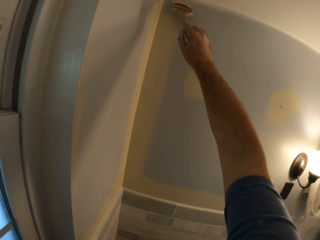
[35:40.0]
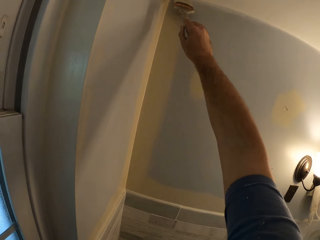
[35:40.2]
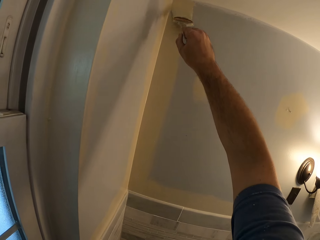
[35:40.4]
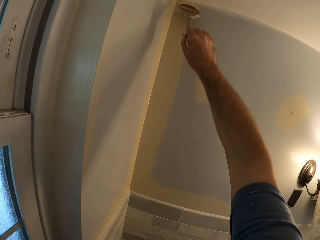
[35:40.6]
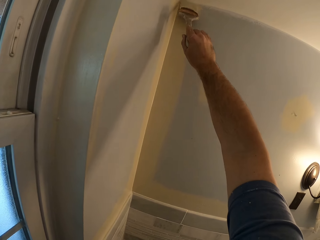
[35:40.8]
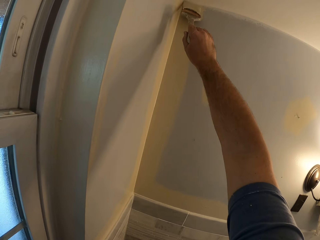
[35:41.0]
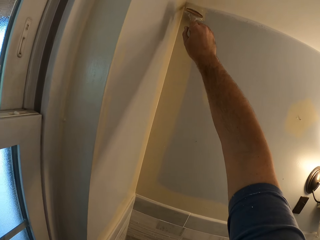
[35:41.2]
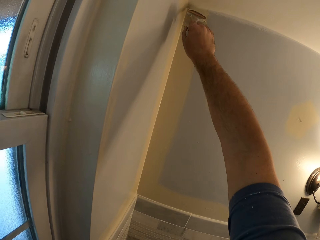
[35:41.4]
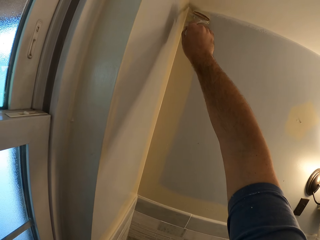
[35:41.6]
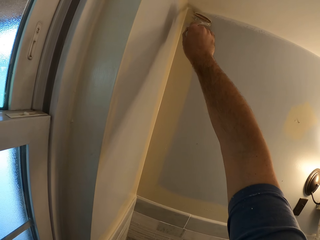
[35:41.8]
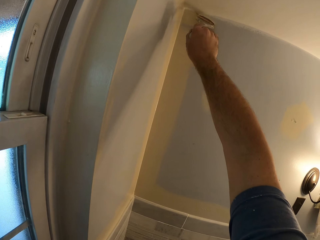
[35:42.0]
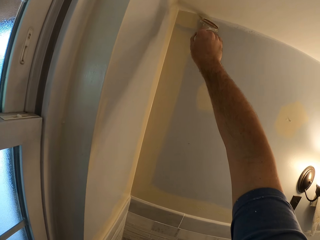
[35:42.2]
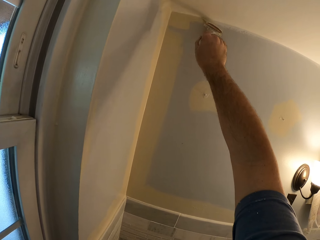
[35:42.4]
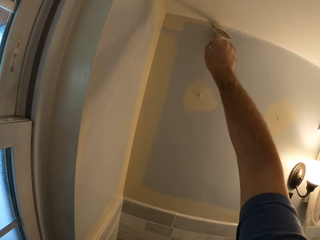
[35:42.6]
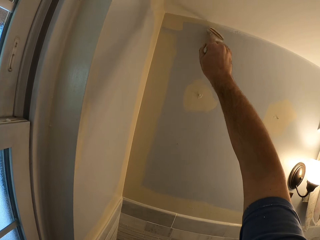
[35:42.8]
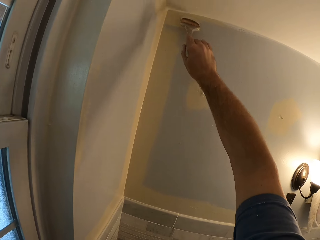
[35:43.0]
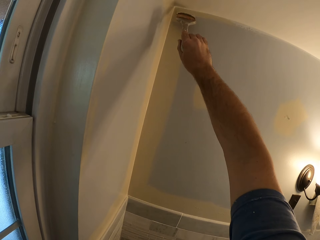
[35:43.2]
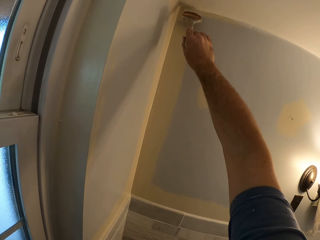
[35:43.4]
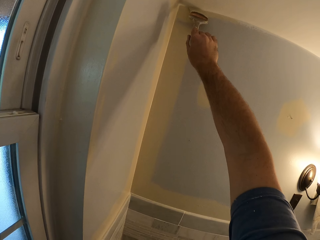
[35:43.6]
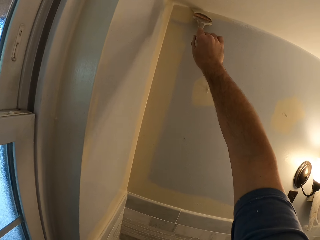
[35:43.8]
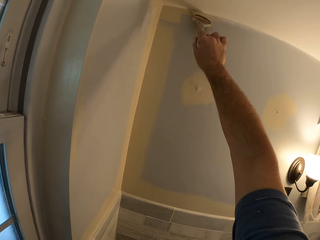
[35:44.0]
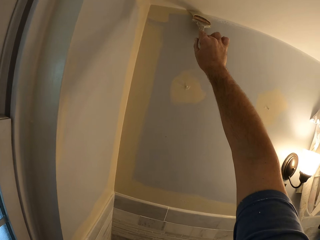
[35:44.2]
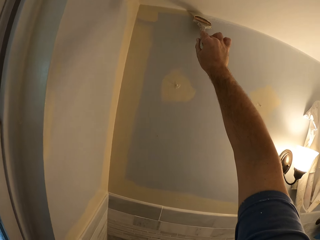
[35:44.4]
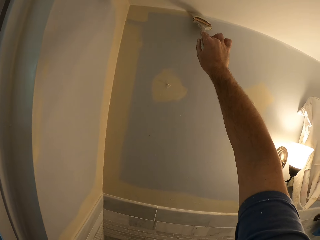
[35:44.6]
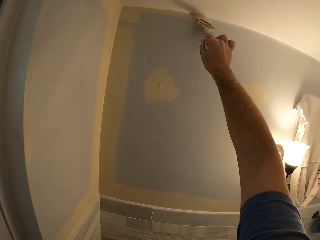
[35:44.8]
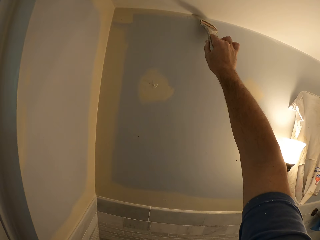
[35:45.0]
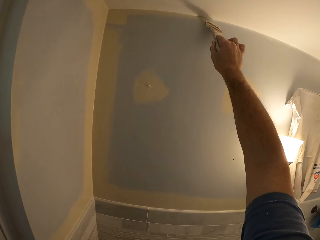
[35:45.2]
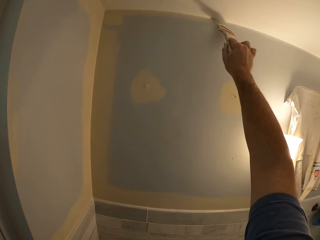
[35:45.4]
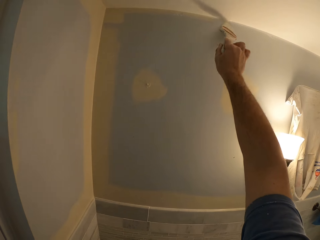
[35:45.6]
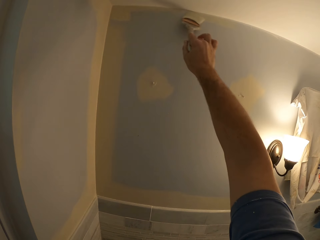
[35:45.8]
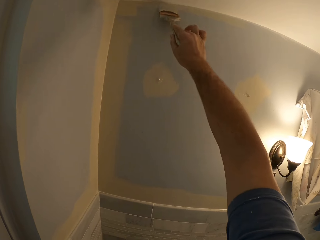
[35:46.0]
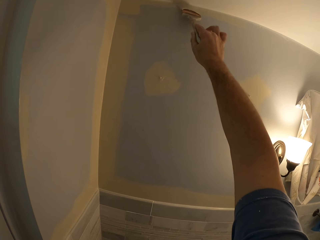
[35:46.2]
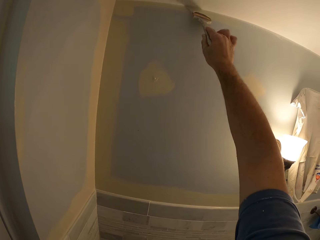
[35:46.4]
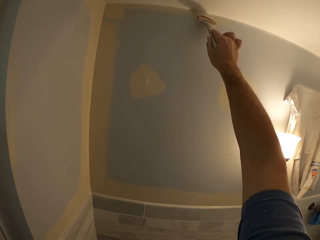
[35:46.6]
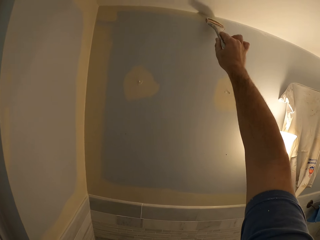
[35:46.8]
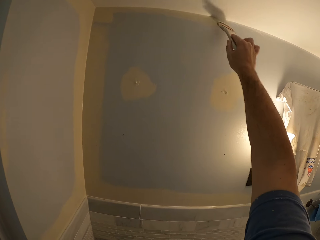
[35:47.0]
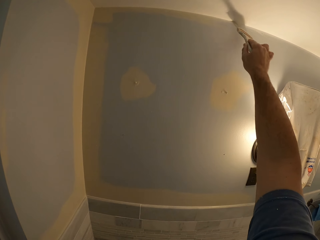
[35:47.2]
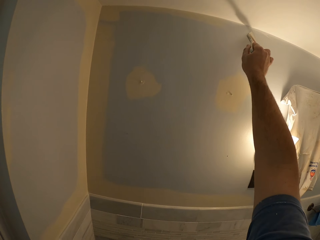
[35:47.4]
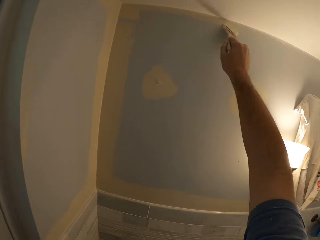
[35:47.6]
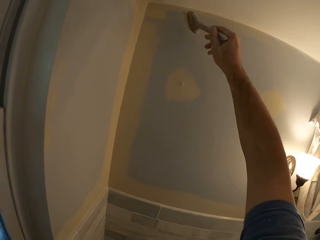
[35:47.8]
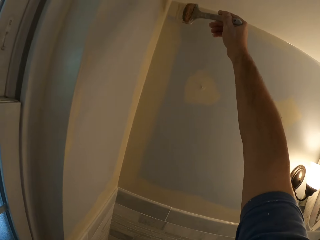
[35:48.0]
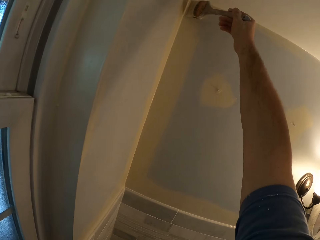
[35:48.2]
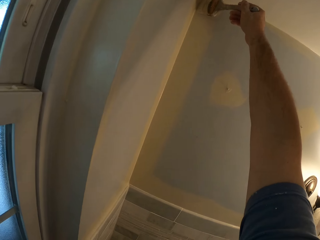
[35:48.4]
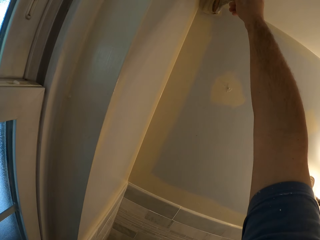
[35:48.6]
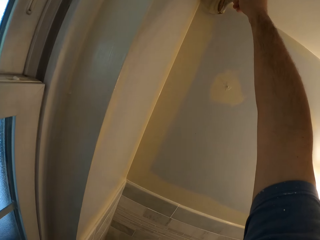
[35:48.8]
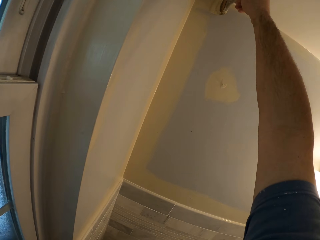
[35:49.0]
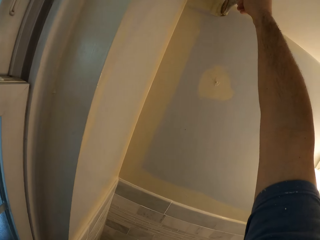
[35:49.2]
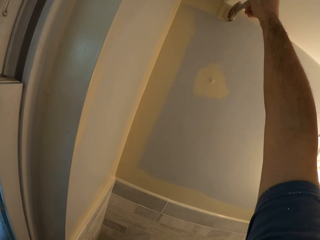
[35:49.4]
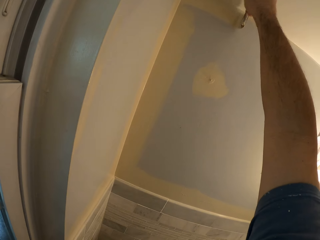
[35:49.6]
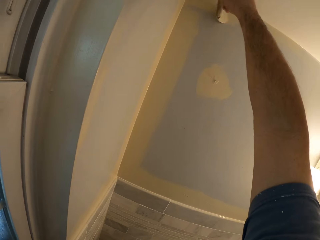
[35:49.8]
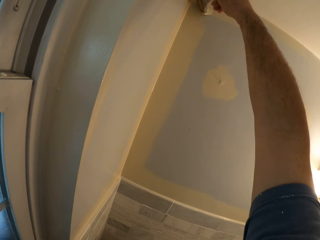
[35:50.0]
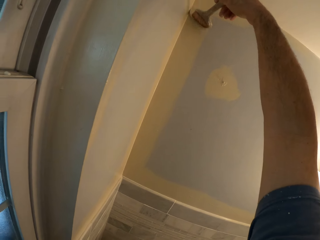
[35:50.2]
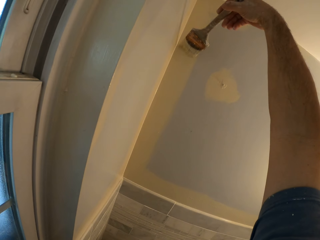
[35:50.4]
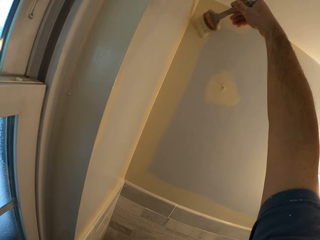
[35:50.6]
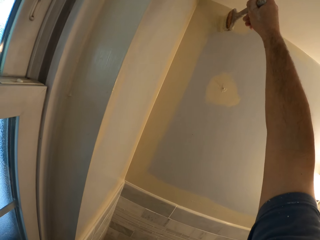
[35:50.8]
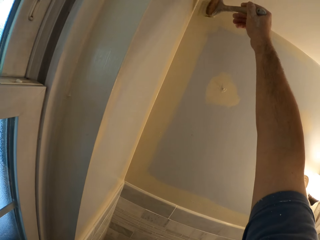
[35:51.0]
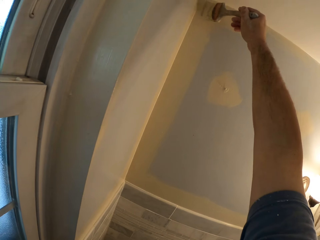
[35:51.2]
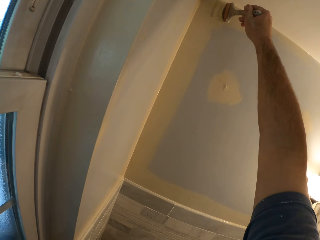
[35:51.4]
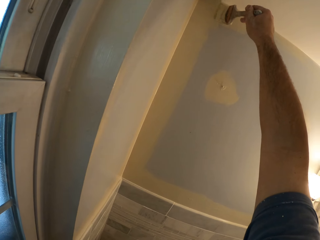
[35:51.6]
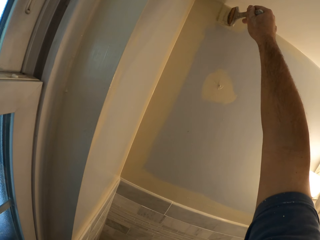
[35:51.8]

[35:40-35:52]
The camera wearer paints the wall with the brush.

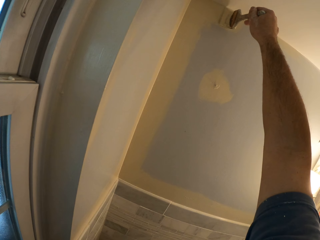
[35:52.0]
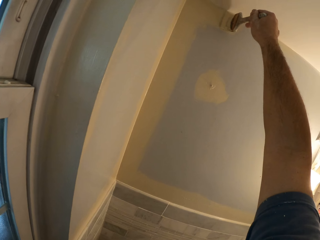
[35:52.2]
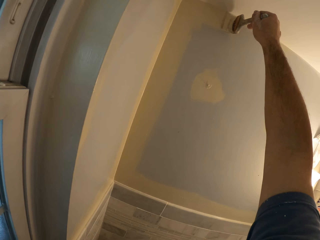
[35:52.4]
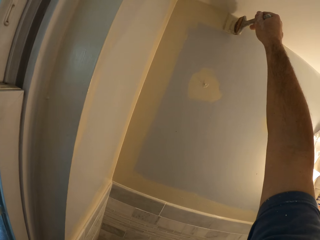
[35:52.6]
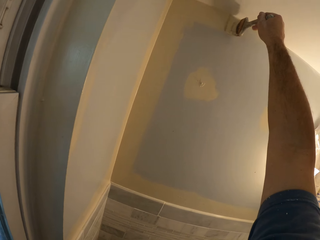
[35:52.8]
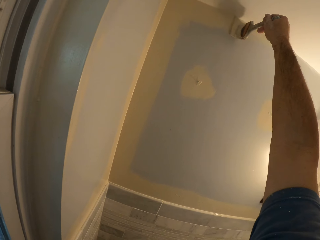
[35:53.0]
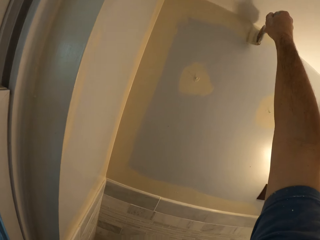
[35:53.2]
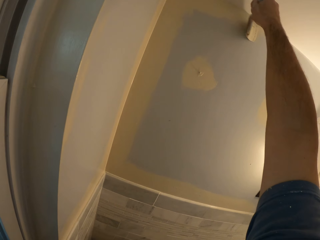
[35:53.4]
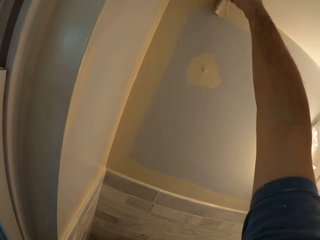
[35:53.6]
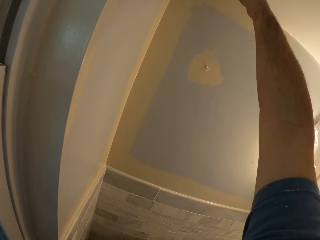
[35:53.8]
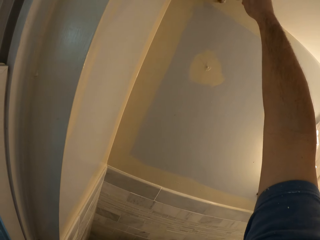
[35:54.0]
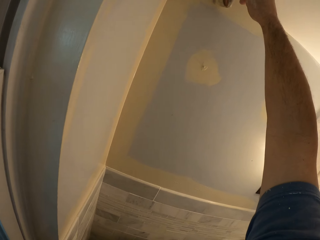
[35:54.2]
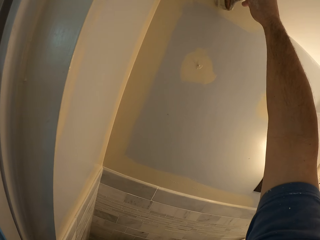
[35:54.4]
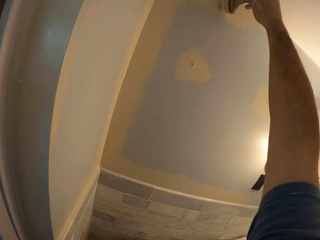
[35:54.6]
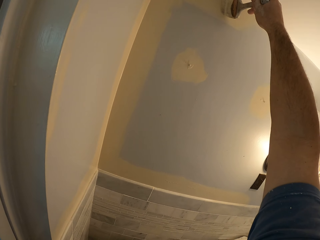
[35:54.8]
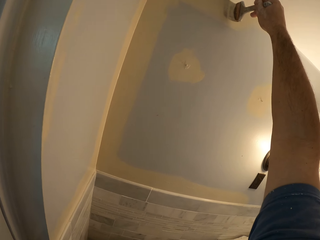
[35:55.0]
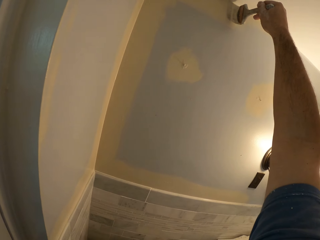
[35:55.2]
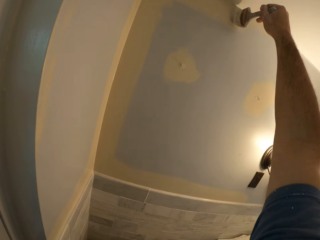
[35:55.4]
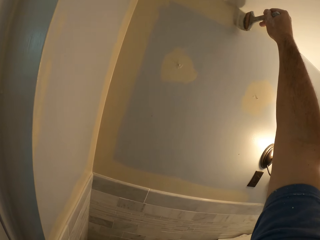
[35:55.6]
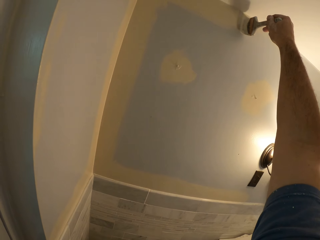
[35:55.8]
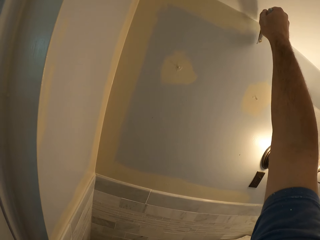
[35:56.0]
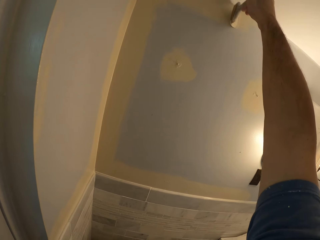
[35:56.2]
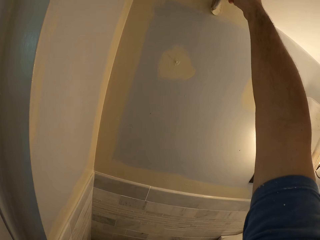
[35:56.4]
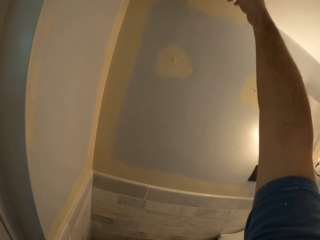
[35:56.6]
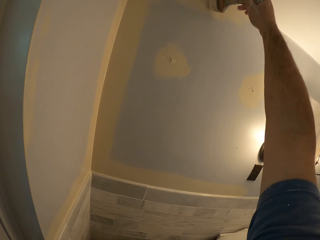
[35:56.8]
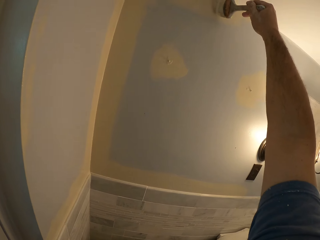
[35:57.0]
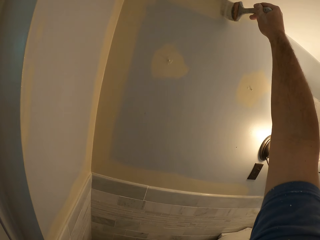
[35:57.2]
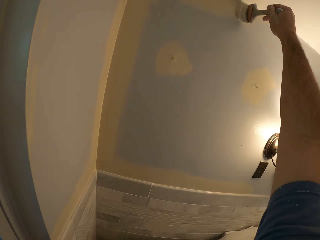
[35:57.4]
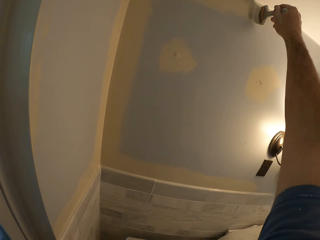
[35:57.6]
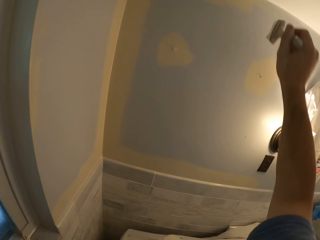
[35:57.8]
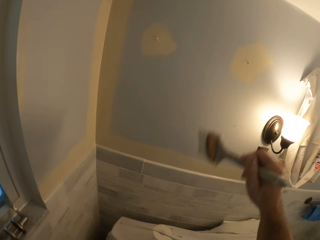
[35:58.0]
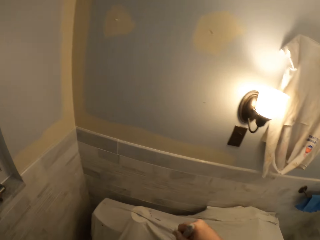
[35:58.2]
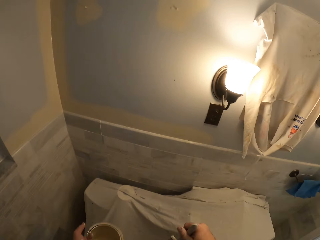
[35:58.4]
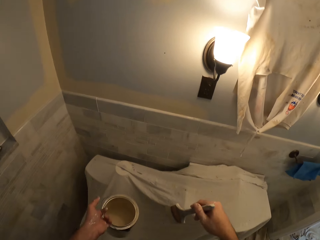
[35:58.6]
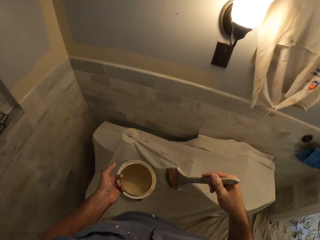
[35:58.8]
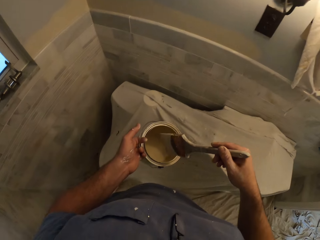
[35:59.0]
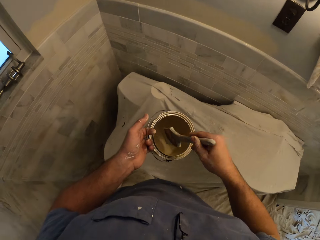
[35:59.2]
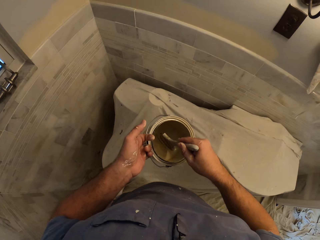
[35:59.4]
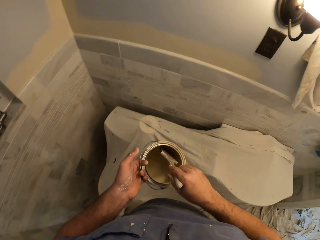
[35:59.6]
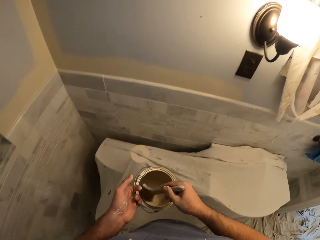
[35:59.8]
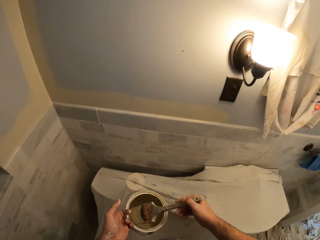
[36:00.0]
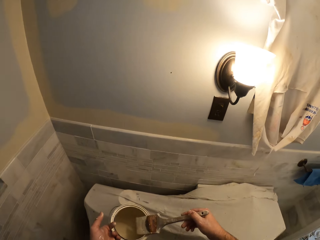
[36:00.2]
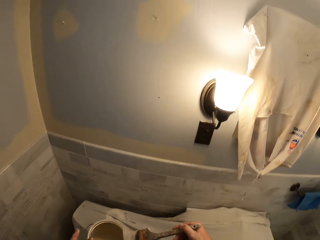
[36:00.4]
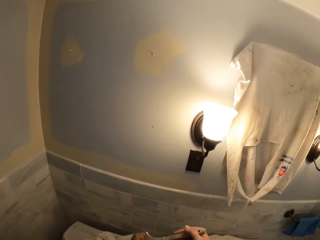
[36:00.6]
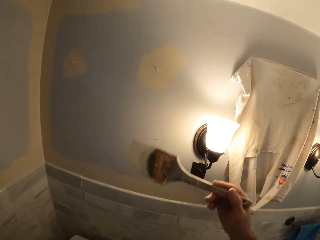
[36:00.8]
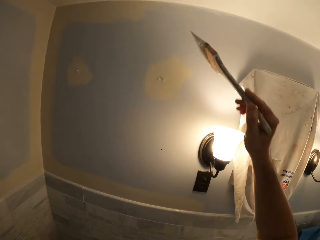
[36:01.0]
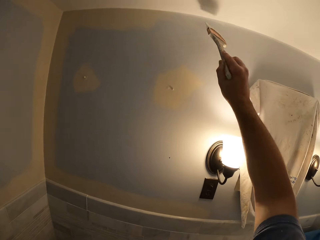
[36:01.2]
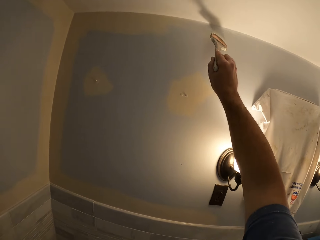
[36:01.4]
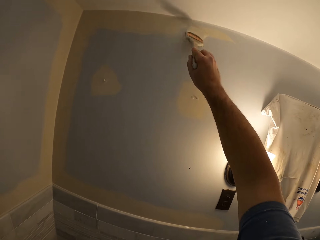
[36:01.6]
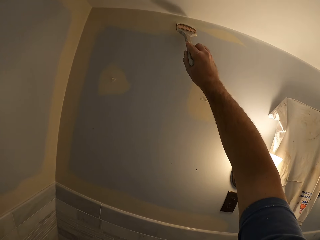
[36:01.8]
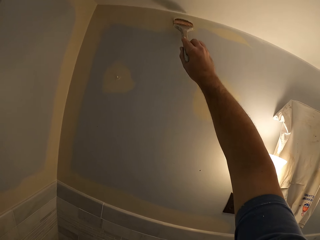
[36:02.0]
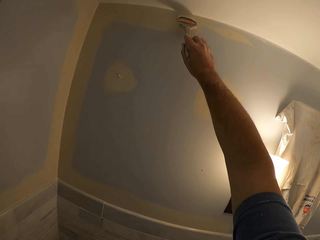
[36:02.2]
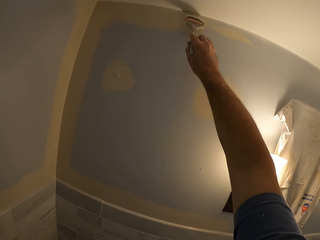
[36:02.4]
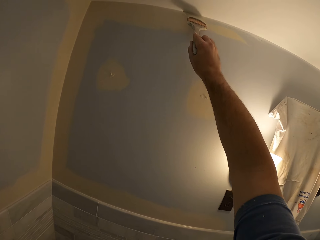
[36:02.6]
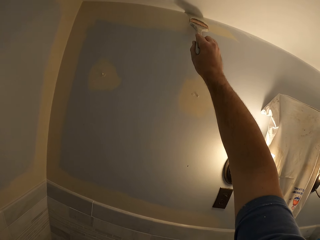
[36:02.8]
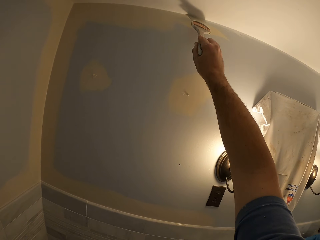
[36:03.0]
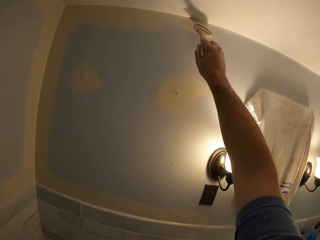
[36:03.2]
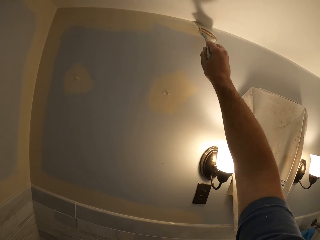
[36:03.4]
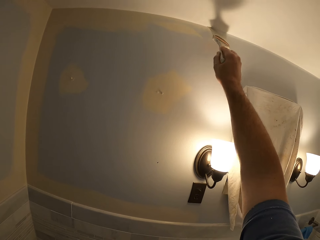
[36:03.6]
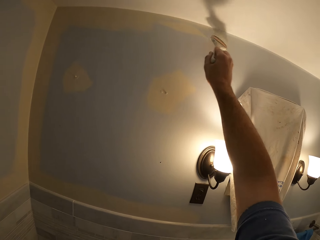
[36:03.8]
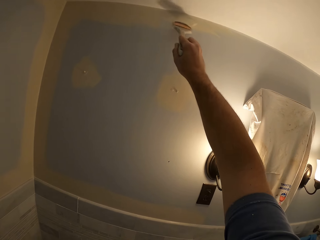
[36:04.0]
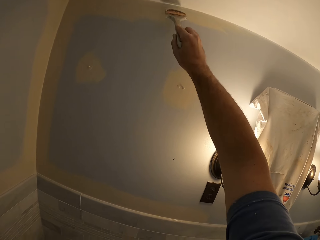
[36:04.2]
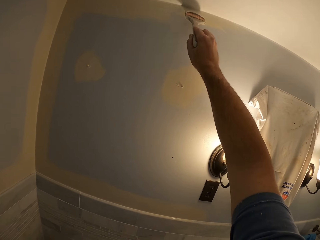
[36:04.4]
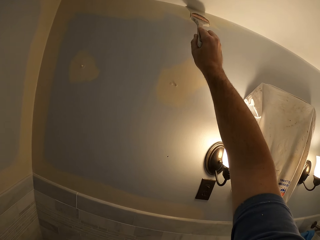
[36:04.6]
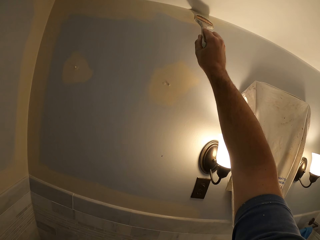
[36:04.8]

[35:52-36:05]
The camera wearer removes the brush from the wall. They touch the paints in the paint can with the brush. They remove the brush from the paint can. They paint the wall with the brush.
